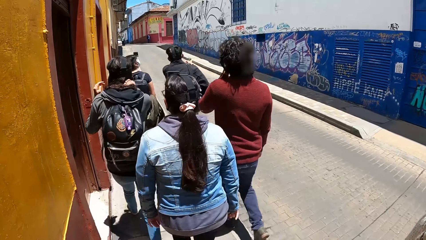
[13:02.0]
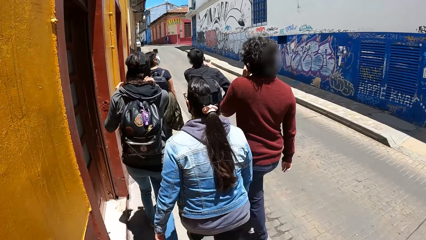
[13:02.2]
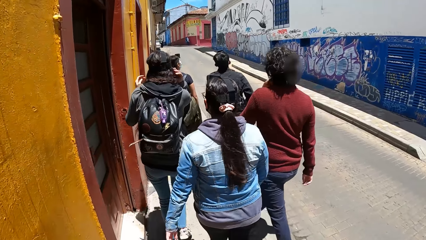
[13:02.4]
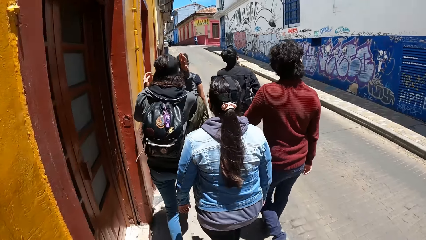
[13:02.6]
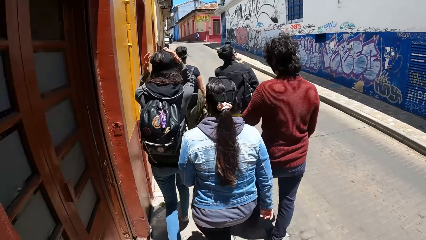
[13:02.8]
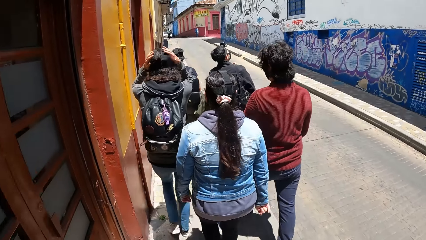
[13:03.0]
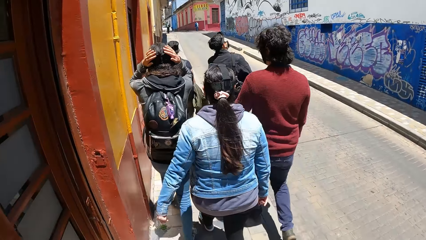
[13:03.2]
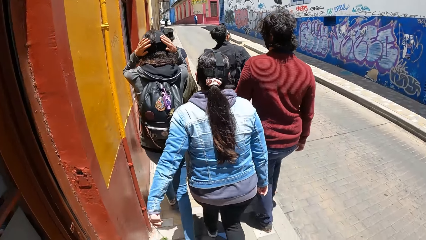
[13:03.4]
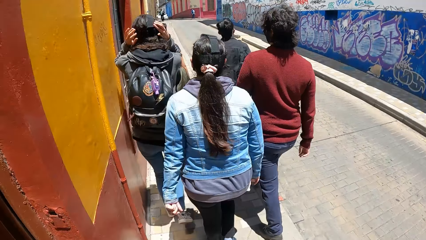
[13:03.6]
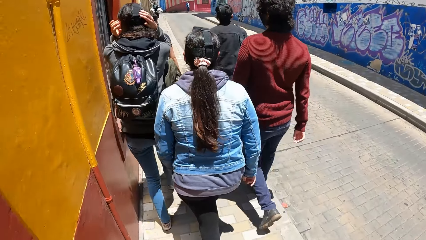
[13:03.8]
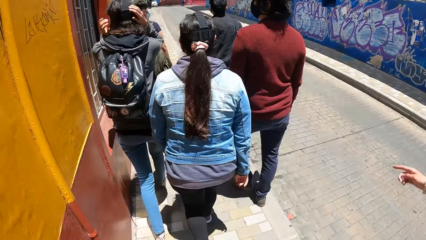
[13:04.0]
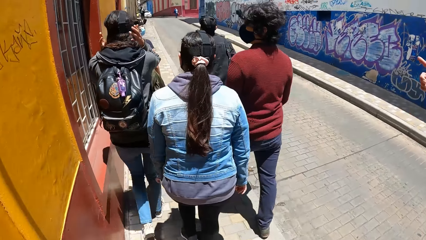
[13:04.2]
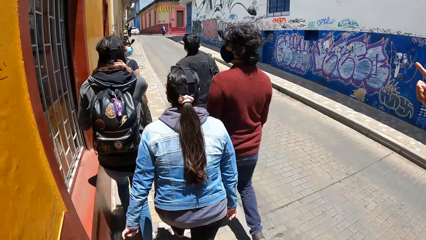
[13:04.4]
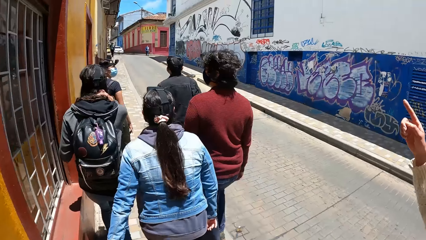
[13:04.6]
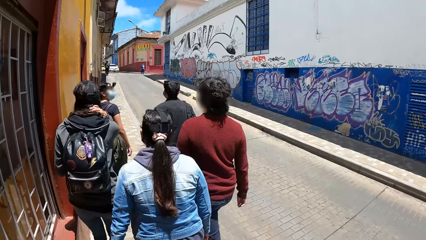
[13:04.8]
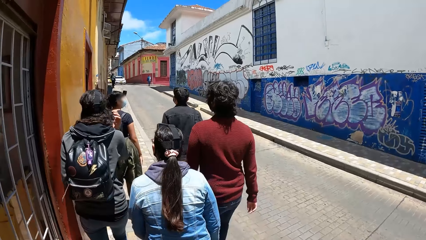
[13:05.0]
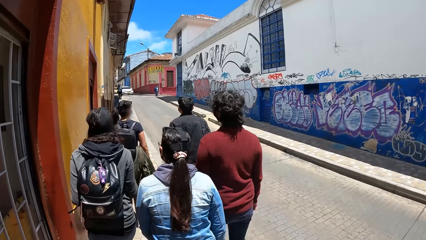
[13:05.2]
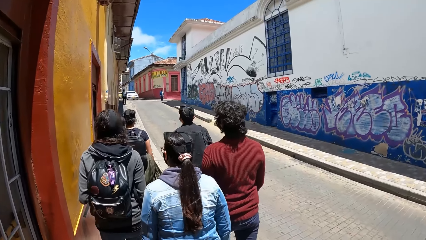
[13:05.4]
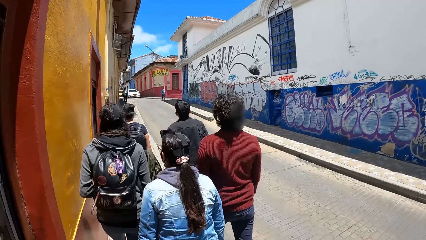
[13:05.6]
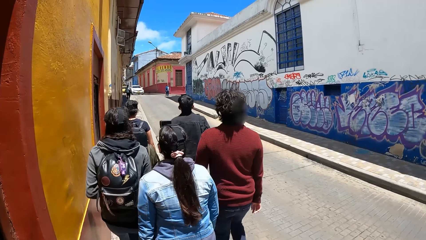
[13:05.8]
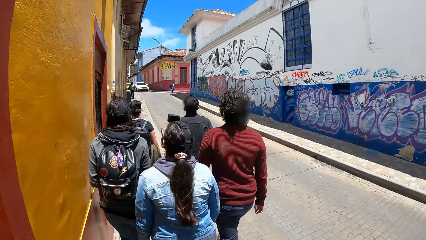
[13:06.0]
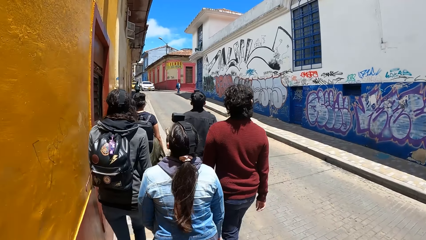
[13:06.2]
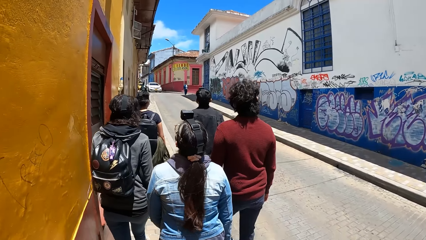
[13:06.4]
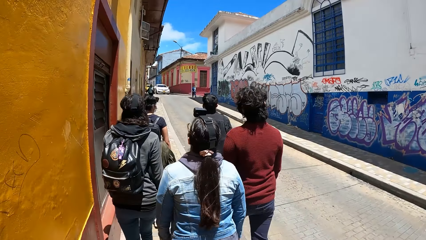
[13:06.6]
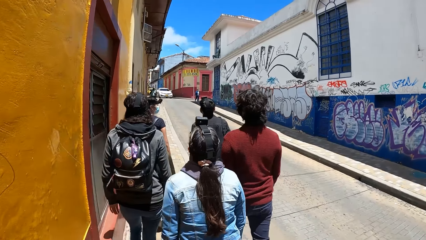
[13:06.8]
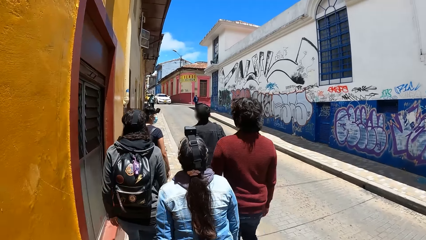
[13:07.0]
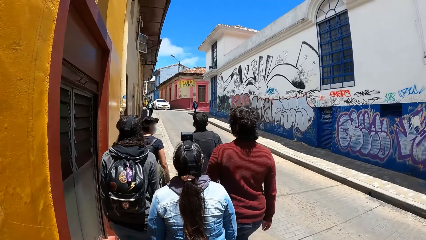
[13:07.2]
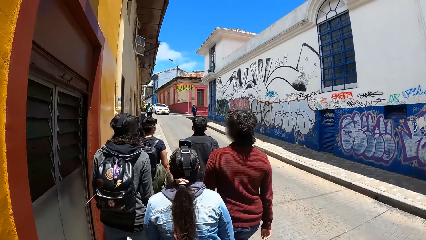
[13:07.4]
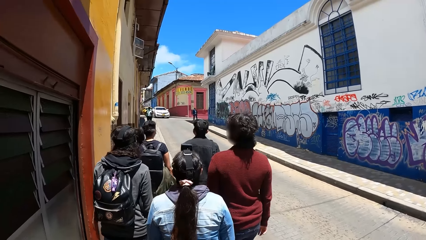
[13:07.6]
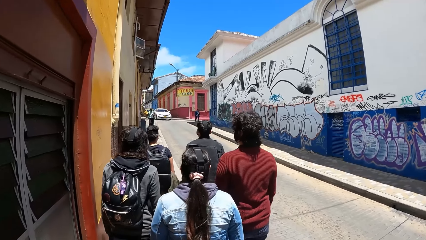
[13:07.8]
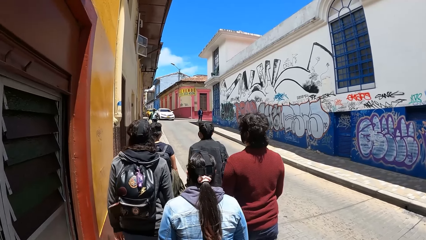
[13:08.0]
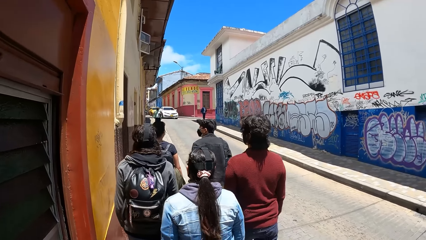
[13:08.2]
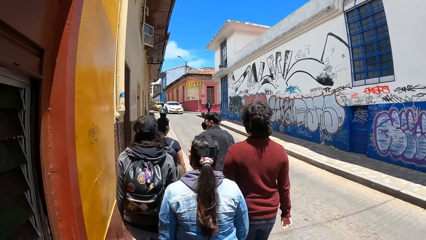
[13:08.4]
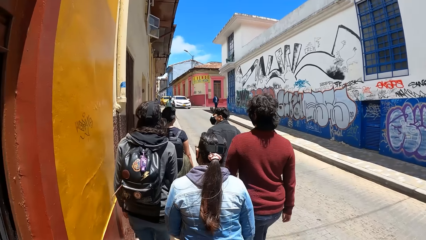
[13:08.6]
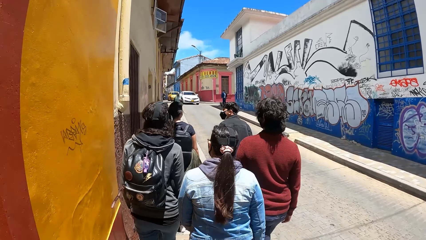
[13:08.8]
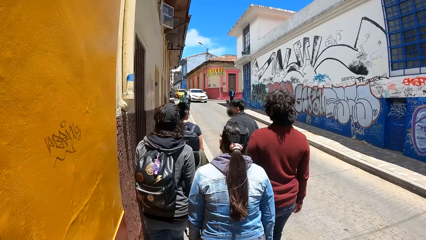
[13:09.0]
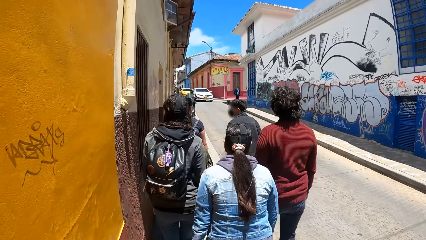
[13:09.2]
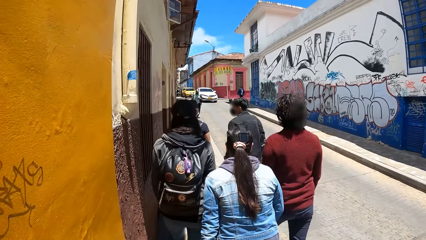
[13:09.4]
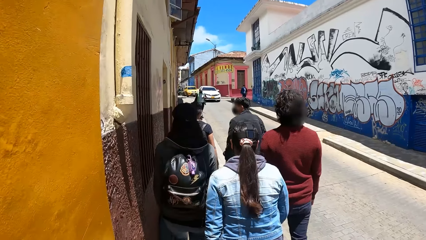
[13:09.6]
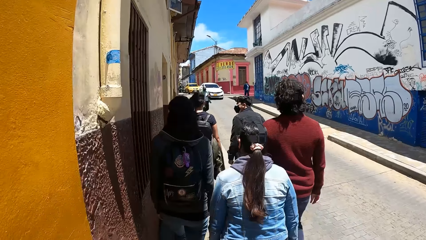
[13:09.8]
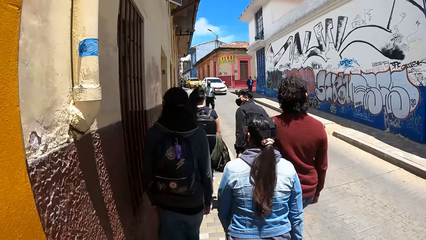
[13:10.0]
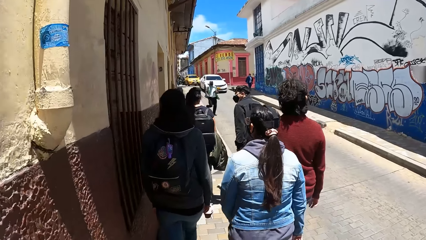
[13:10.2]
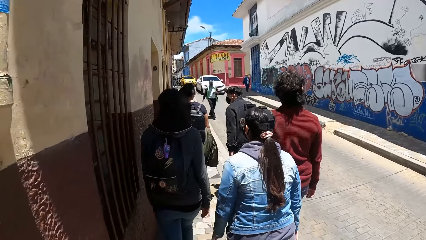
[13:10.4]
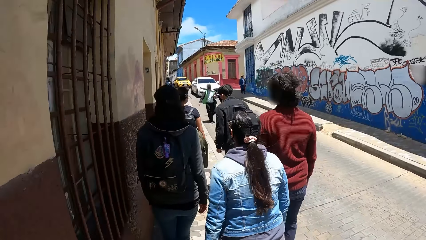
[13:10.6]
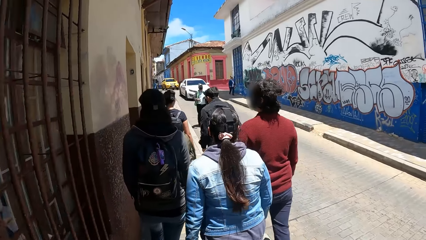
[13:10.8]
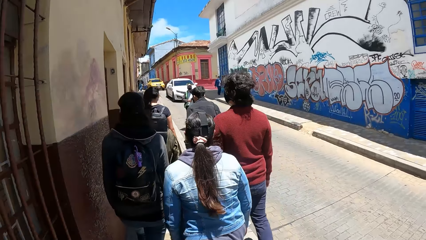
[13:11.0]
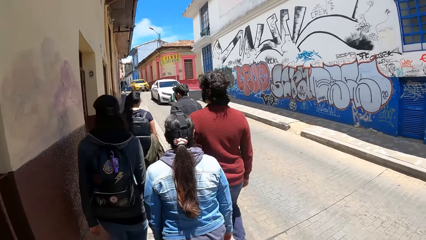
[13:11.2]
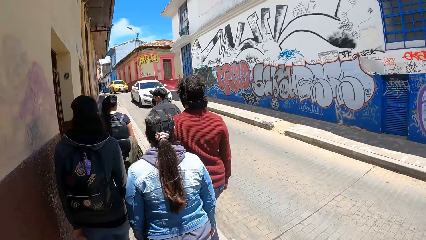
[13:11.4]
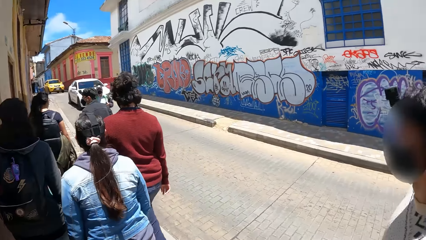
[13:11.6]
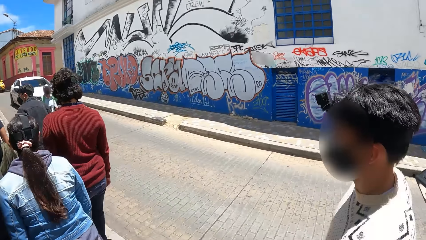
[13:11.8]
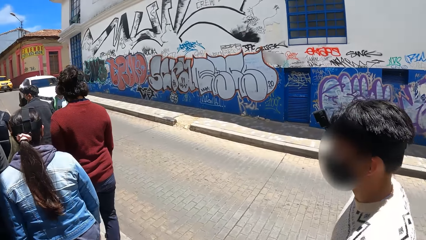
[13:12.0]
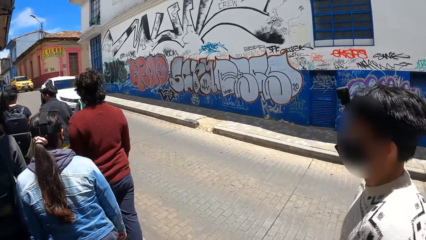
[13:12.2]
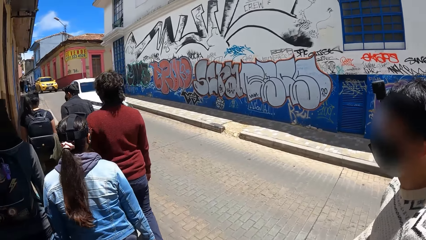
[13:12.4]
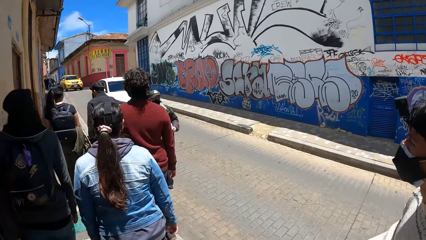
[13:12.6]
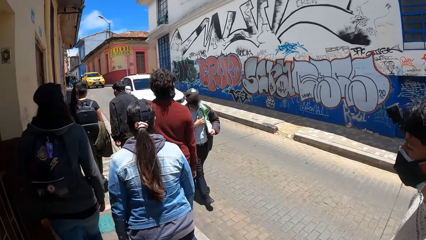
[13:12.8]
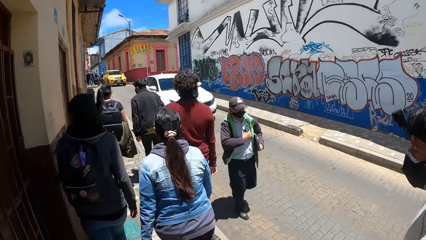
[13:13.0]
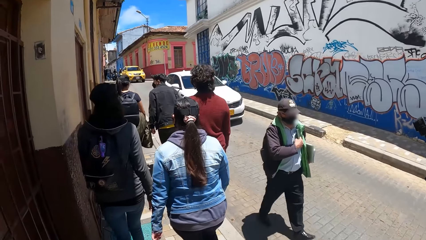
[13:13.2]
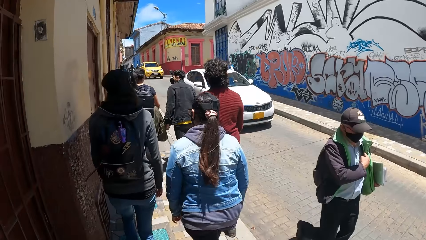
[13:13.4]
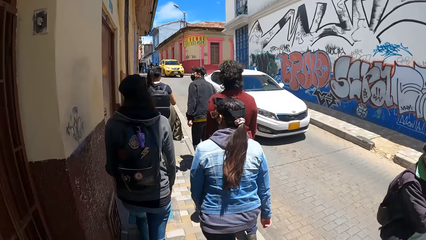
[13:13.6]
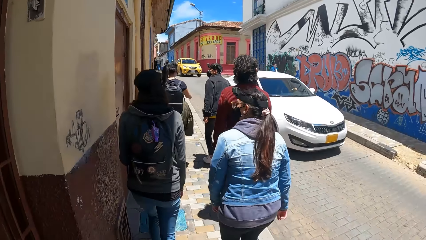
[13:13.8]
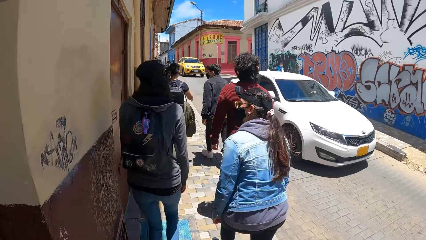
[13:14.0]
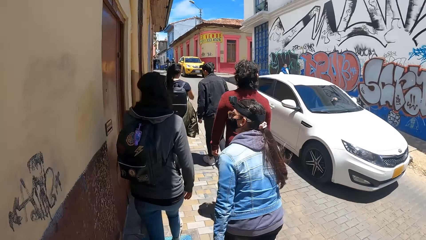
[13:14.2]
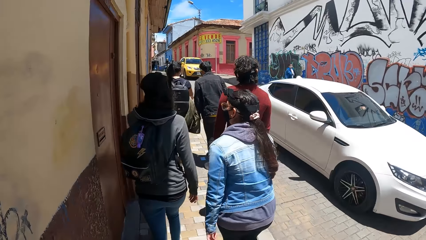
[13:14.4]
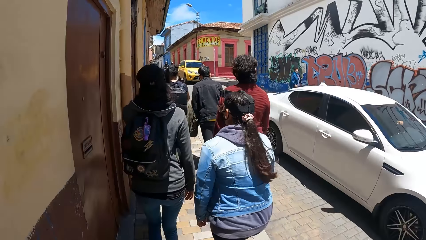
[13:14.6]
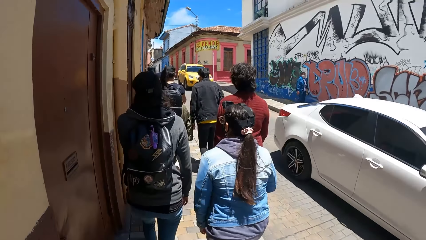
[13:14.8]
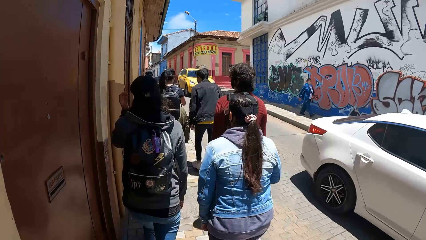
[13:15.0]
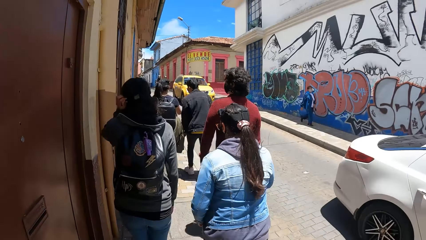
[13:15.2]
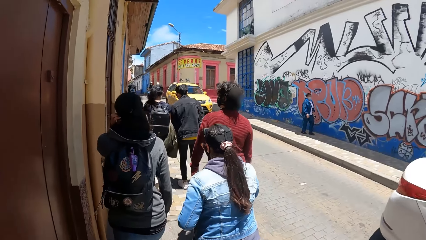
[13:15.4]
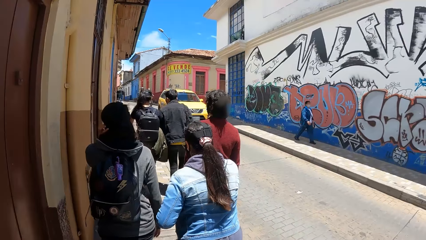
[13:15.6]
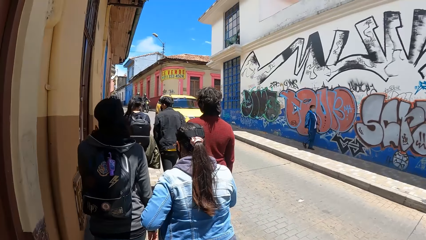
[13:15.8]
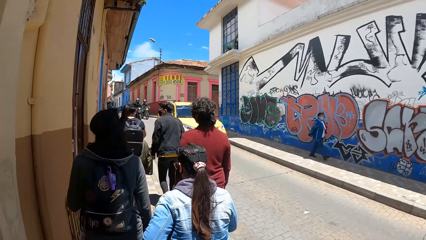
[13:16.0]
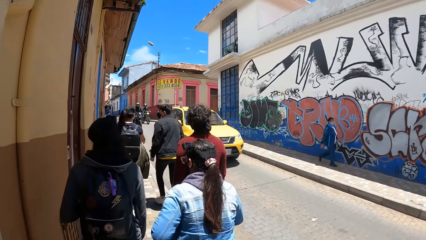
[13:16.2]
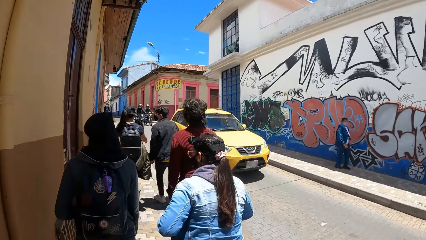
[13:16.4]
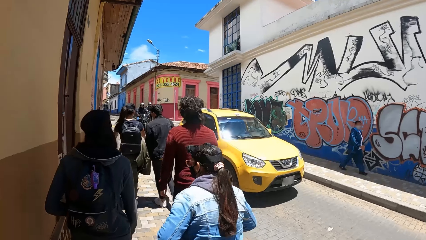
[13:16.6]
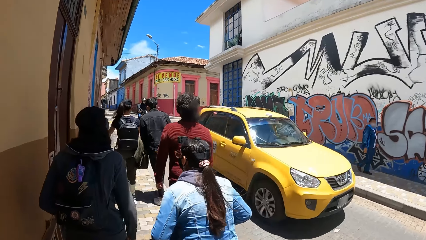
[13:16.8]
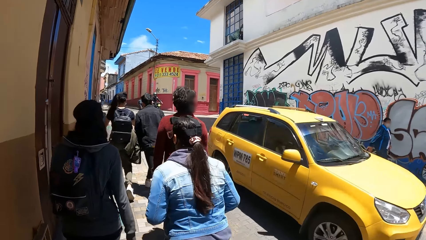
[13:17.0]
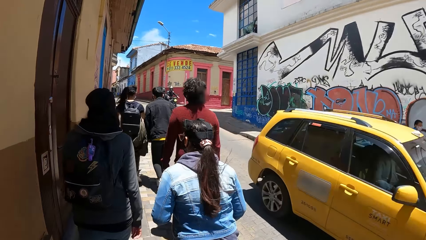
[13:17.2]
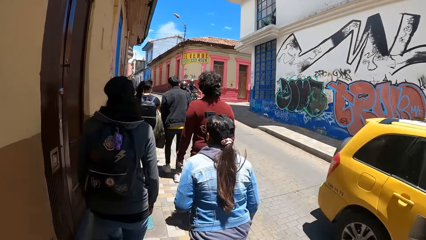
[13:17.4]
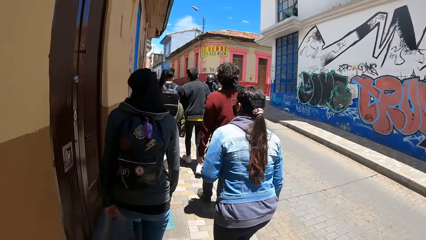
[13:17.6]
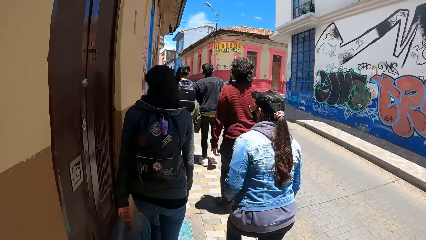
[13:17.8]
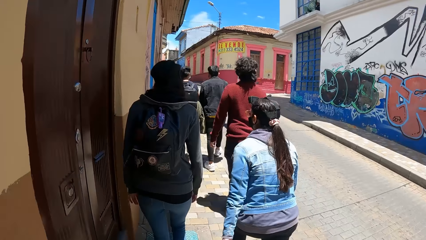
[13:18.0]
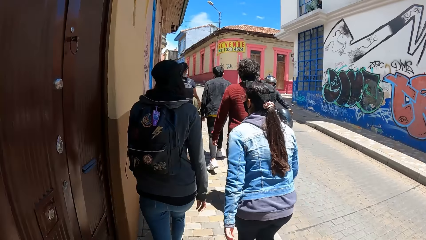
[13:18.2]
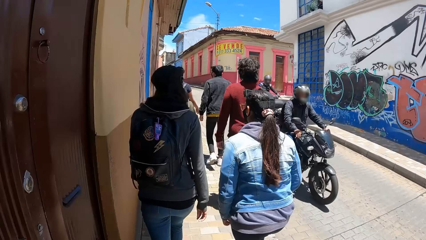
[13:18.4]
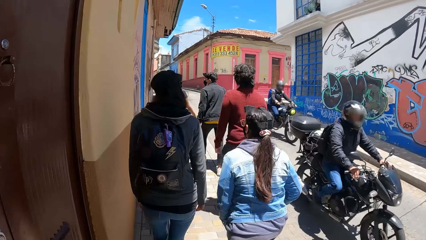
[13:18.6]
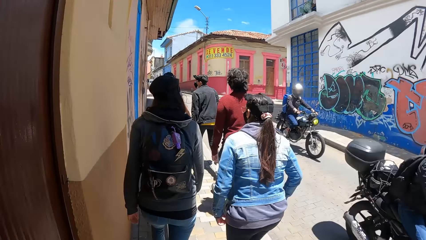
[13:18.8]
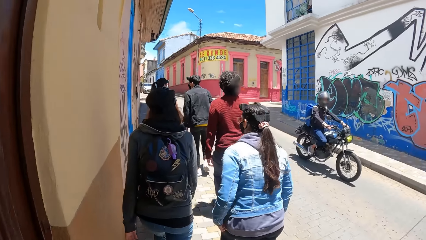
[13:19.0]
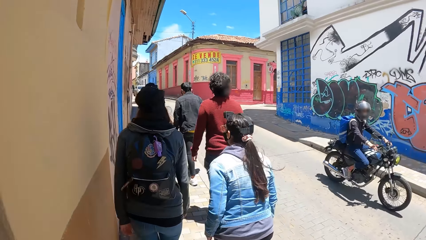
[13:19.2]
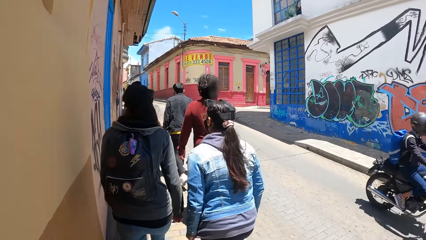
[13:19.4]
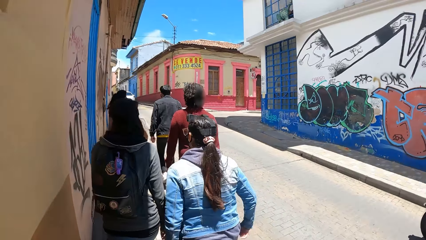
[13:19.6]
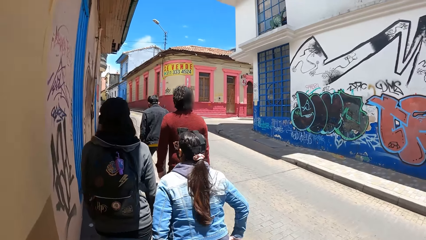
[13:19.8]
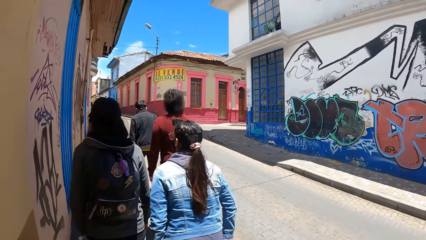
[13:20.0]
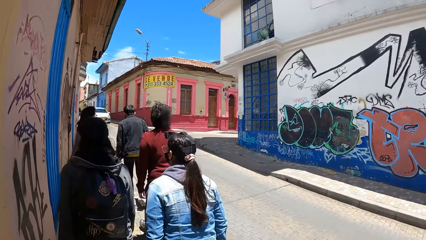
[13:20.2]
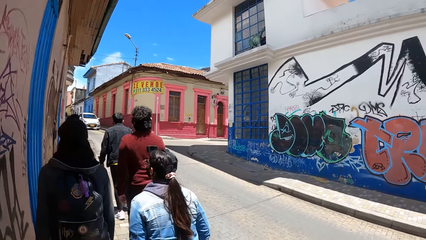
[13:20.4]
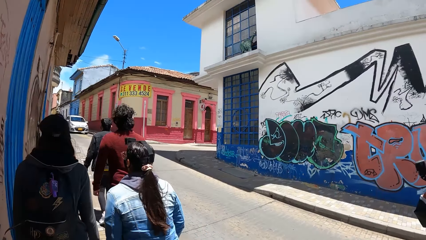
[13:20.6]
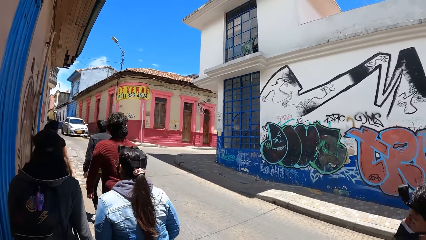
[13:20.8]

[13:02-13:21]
A white car drives past the camera wearer. The camera wearer walks on the street. A yellow car drives past the camera wearer. A black motorcycle drives past the camera wearer. A blue motorcycle drives past the camera wearer.
